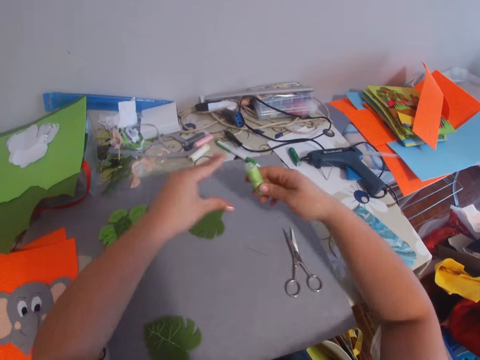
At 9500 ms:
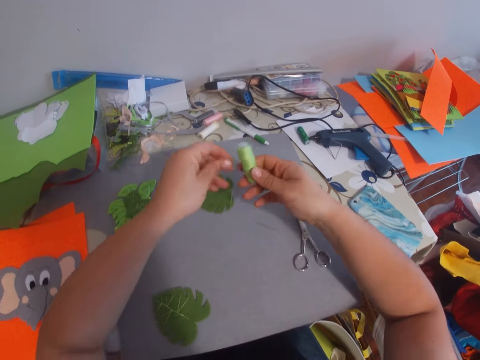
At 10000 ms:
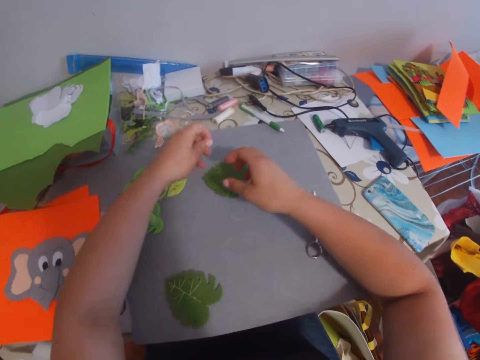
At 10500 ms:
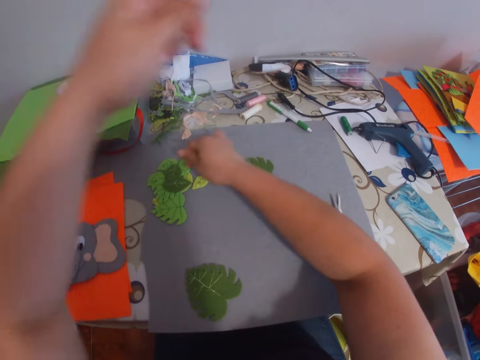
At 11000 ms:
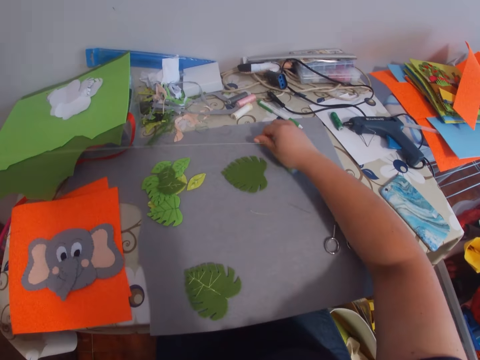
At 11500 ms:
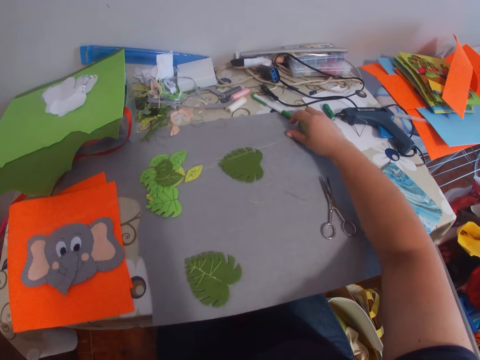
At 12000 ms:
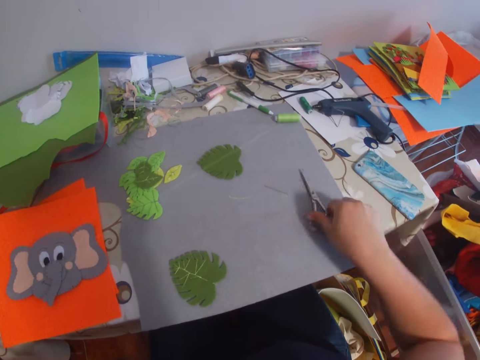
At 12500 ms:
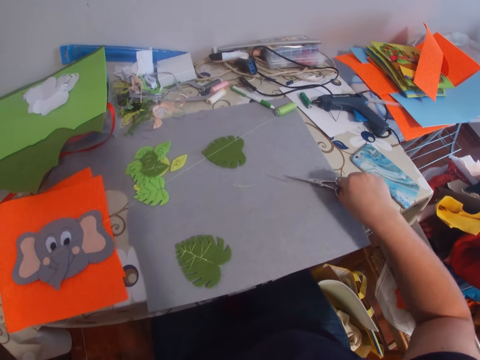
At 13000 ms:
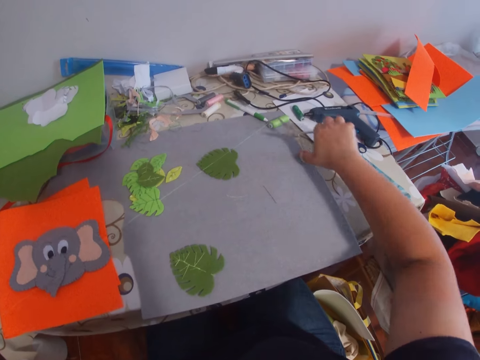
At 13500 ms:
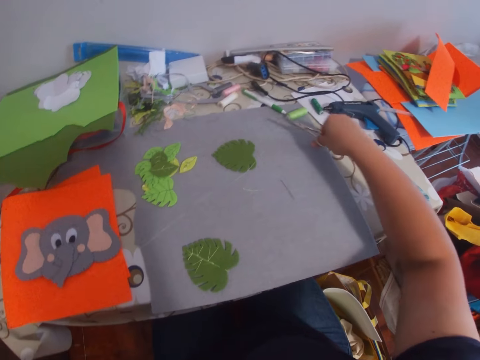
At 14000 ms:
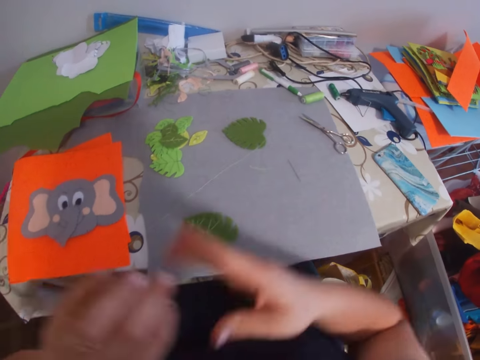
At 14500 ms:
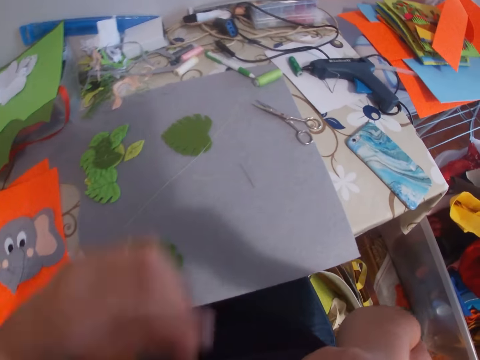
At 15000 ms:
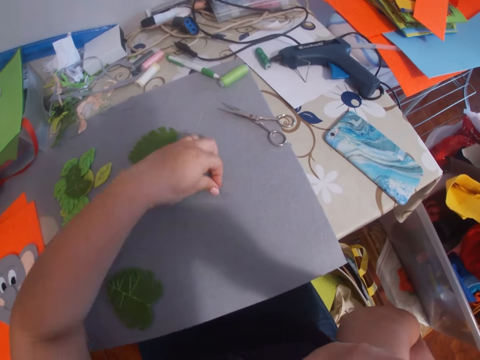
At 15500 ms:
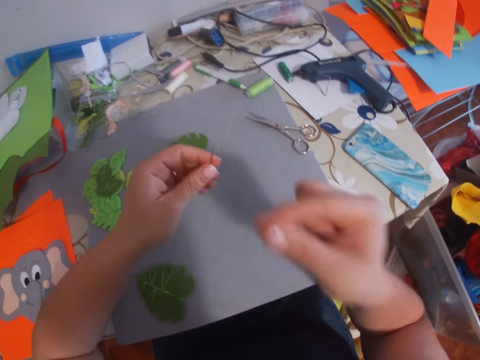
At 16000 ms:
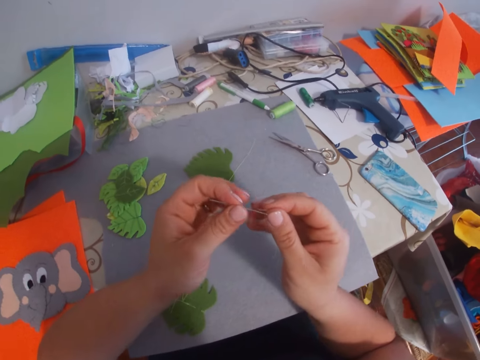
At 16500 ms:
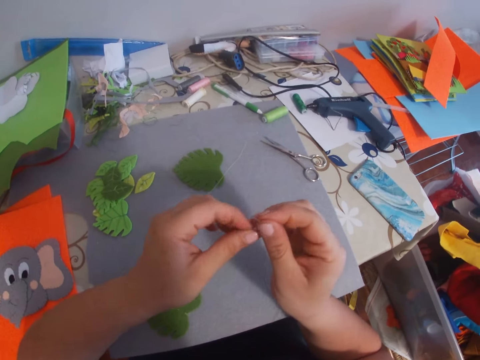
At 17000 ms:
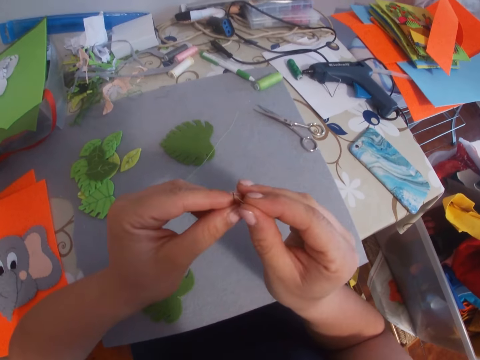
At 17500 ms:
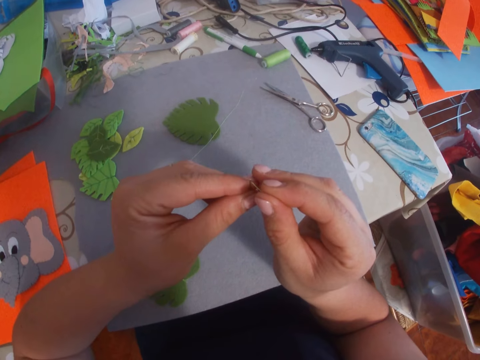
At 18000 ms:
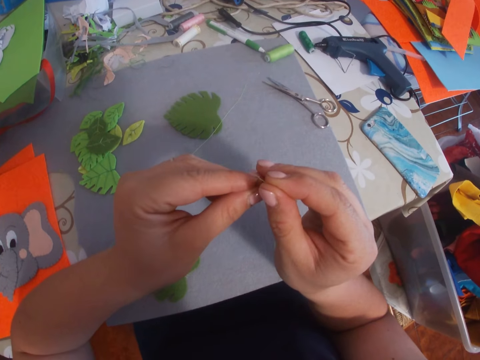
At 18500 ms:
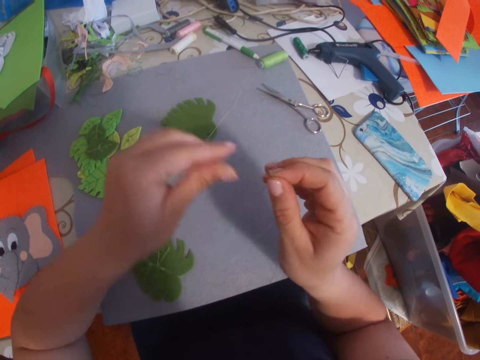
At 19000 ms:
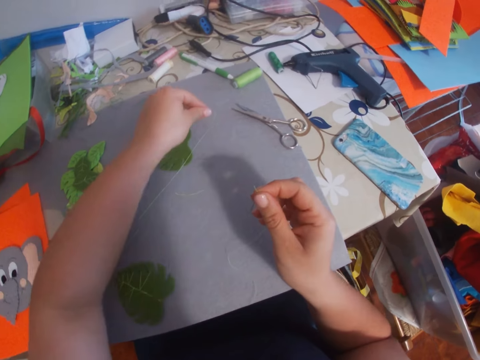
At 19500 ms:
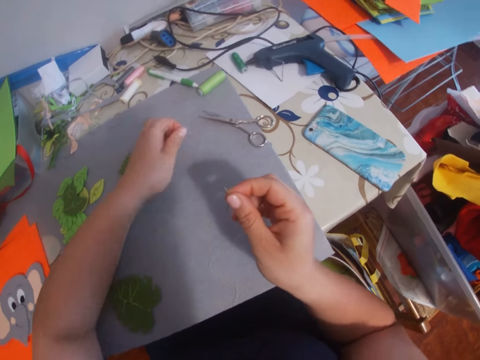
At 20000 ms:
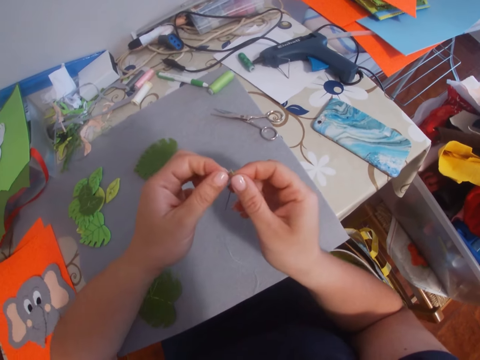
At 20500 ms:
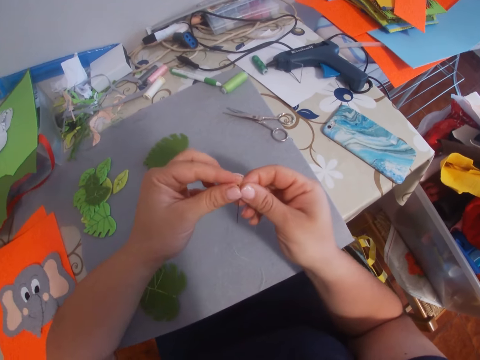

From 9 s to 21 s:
The camera wearer picks up the thread from the table. They pull out the thread. They make the thread. They pick up scissors from the table. They cut the thread. They pick up a needle from the table. They put the thread in the needle.

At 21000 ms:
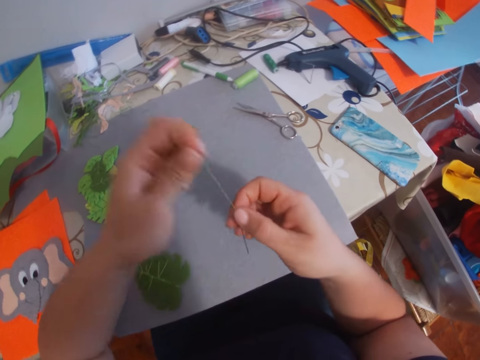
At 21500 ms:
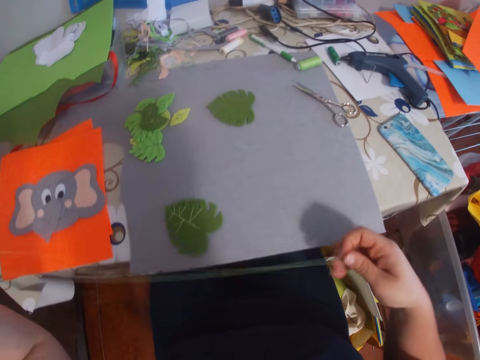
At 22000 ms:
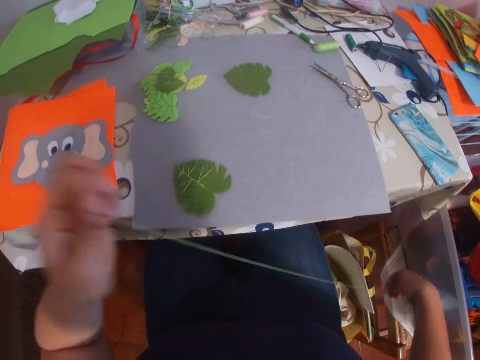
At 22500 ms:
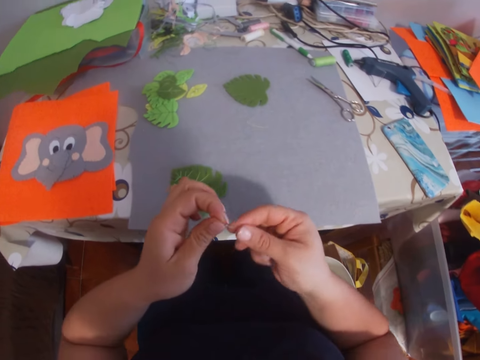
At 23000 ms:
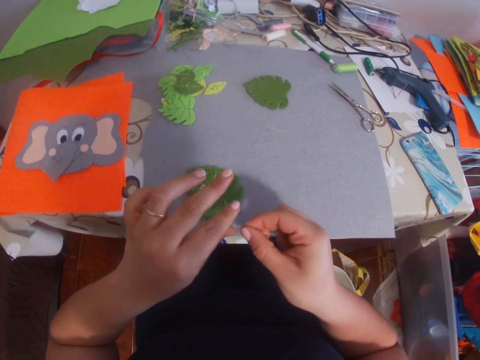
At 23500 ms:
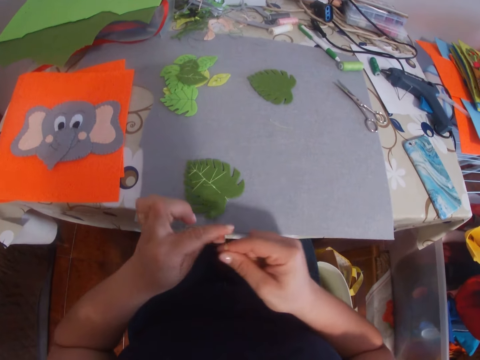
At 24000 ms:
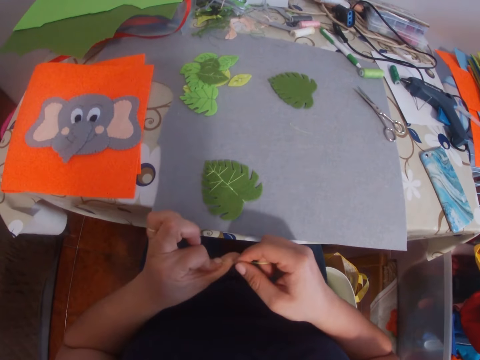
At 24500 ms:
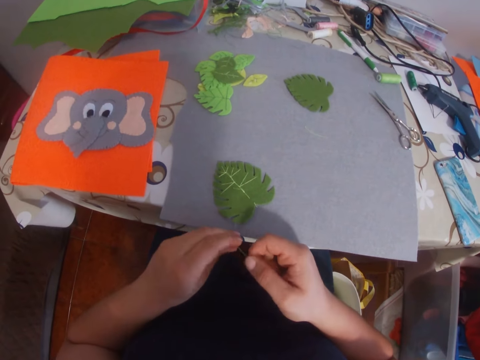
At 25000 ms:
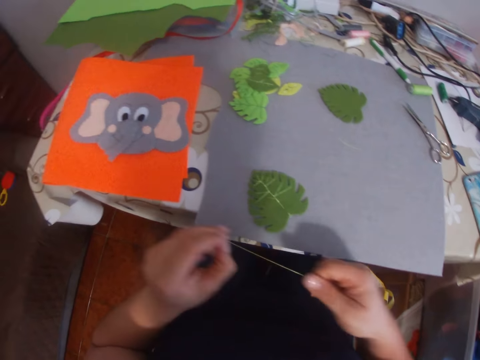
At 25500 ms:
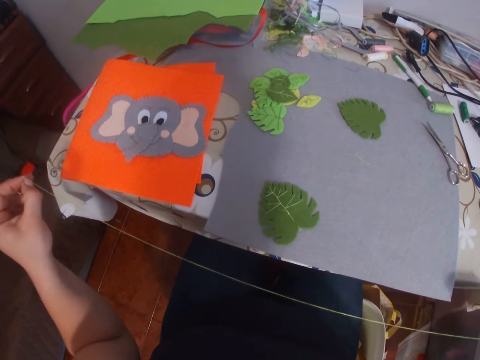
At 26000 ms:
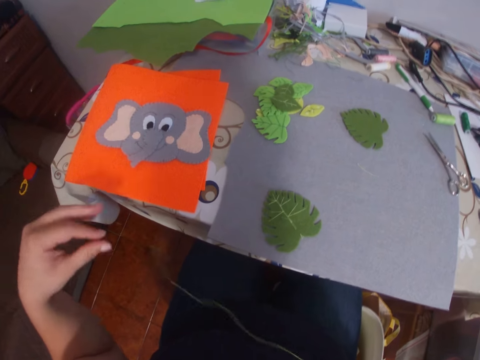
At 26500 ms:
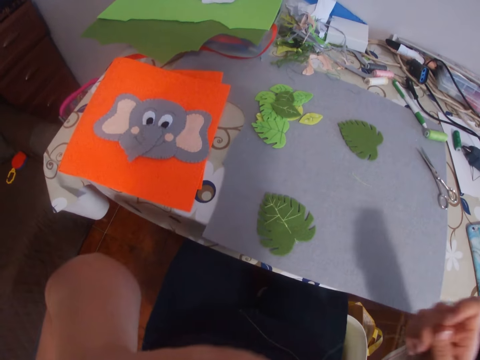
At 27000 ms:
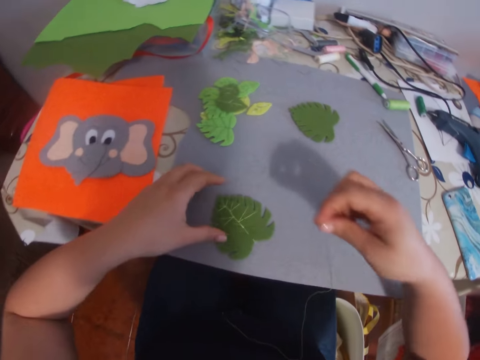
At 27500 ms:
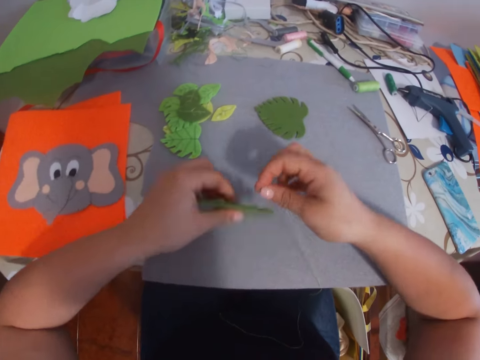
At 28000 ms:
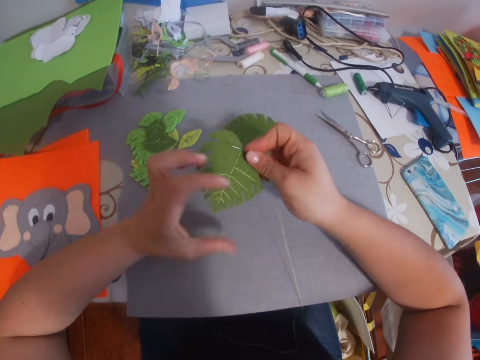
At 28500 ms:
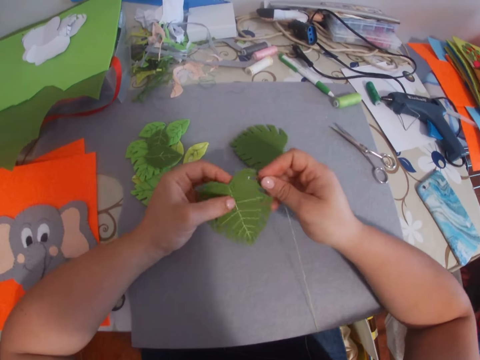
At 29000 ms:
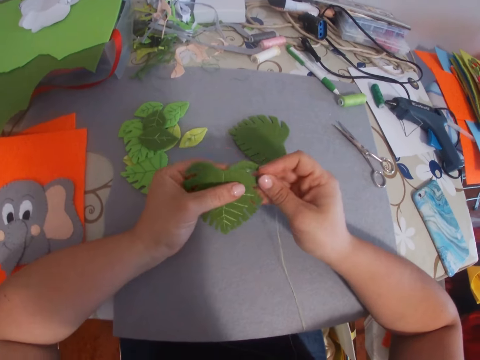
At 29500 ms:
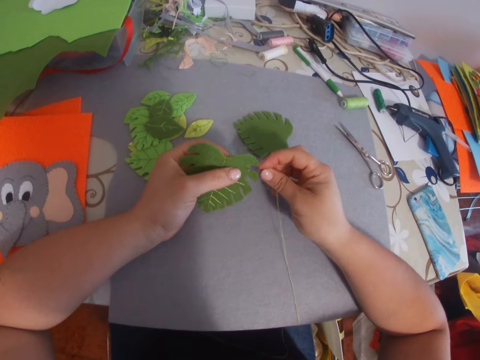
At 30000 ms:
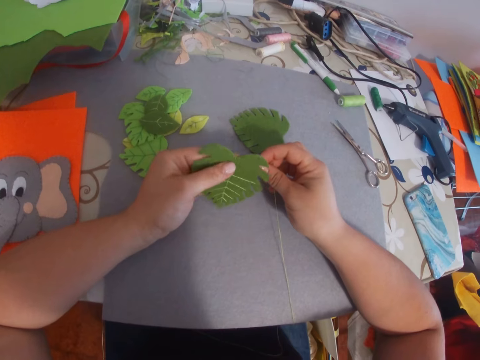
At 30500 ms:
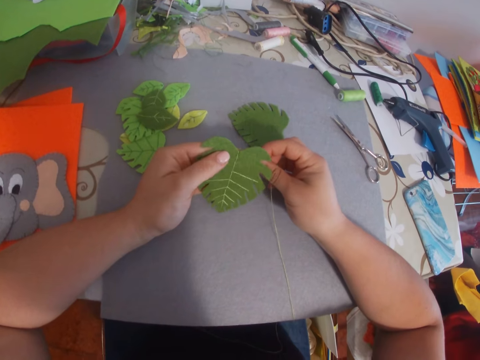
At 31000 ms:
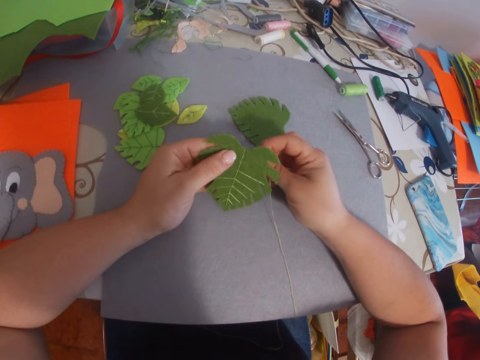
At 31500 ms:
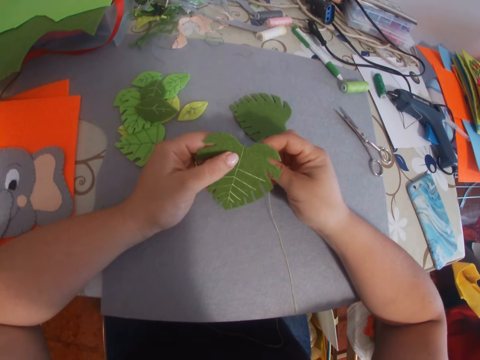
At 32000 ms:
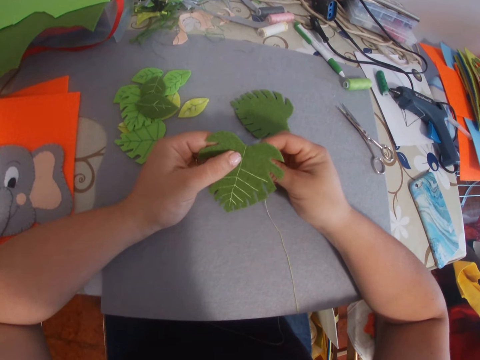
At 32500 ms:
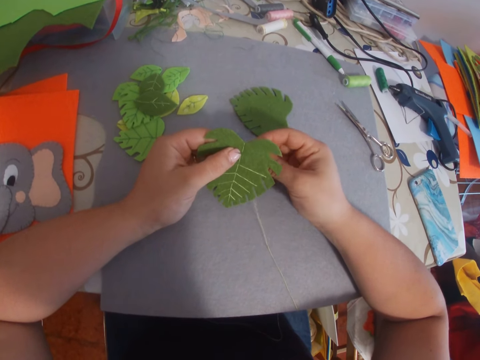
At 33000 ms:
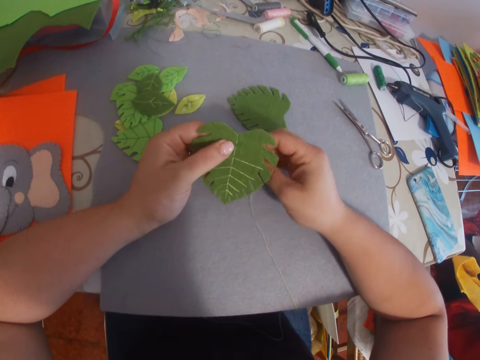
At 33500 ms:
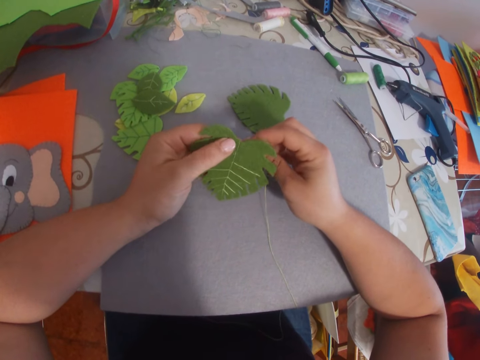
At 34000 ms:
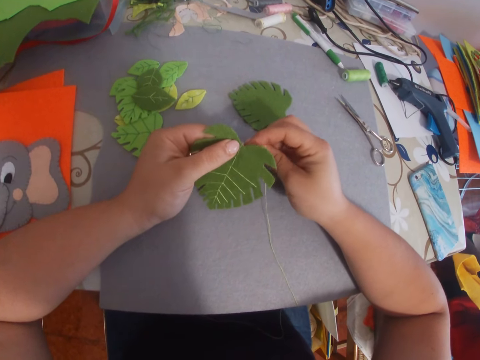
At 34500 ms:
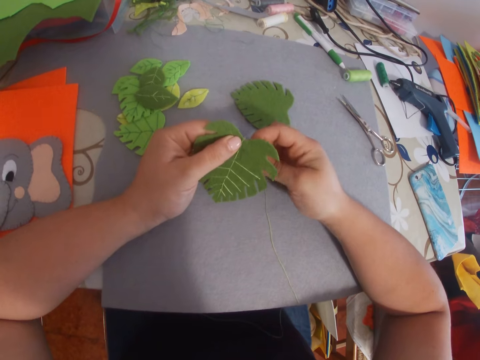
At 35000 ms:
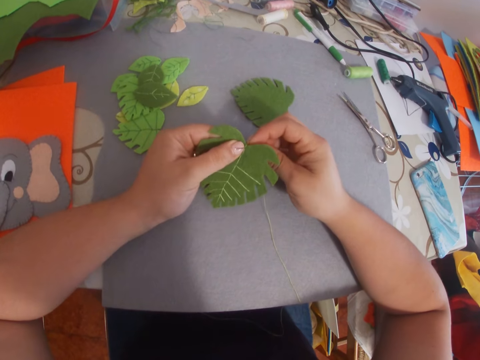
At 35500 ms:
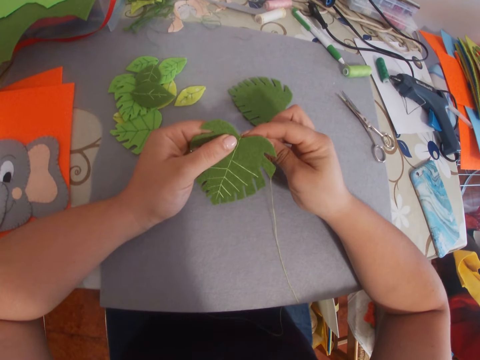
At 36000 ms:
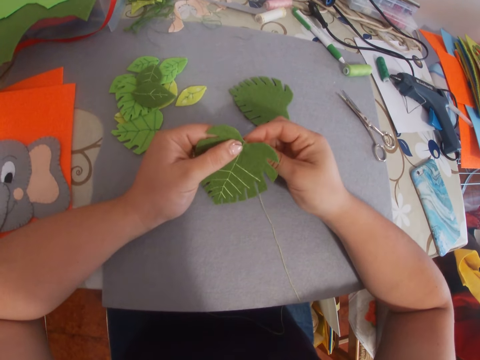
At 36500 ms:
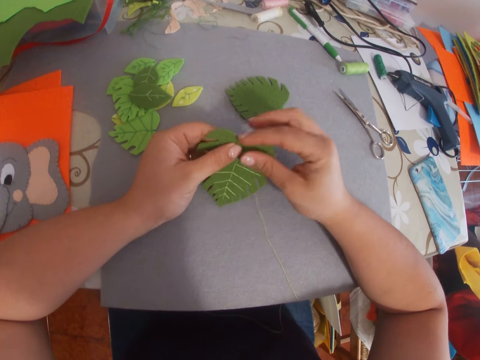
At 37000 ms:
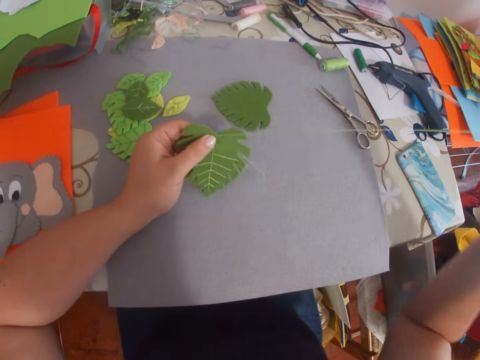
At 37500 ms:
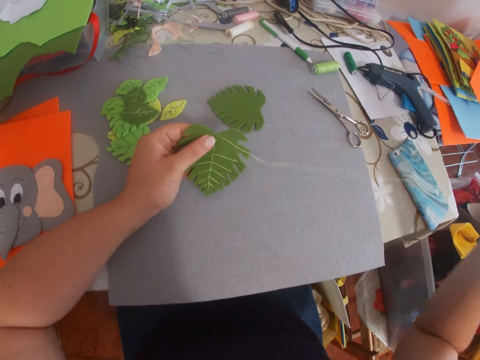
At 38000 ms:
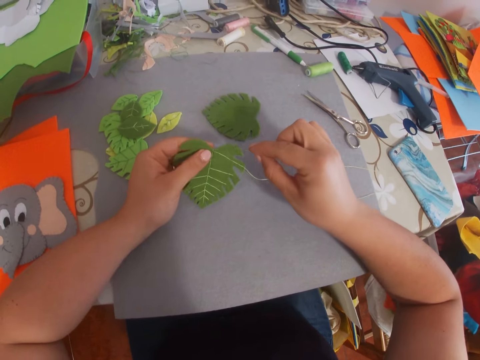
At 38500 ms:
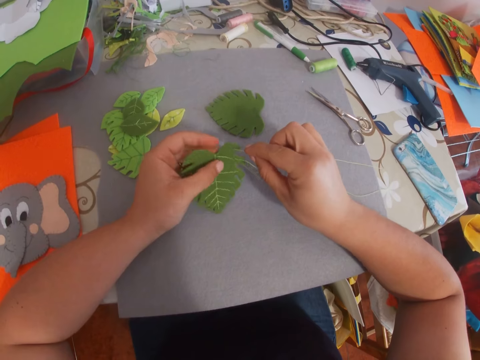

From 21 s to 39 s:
The camera wearer levels the thread. They pull the thread. They tie the thread. They straighten the thread. They pick up the craft work or flower from the table. They hand sew the flower. They sew the craft work.
